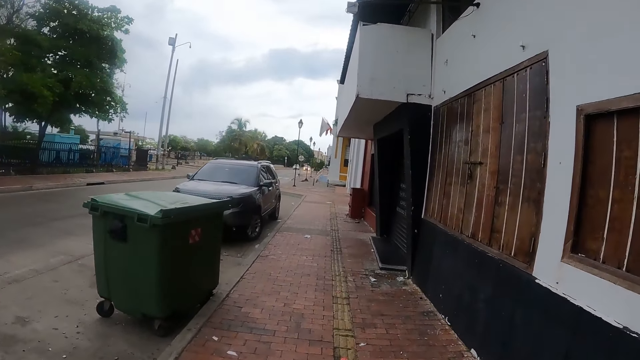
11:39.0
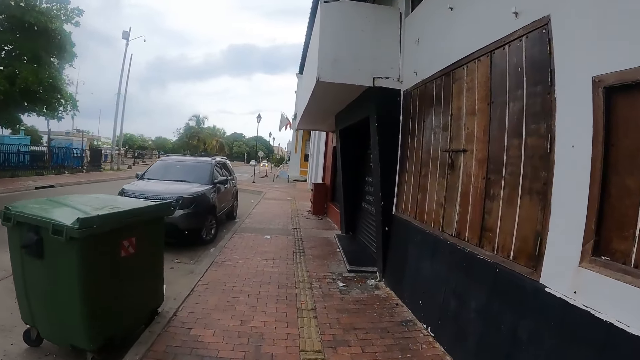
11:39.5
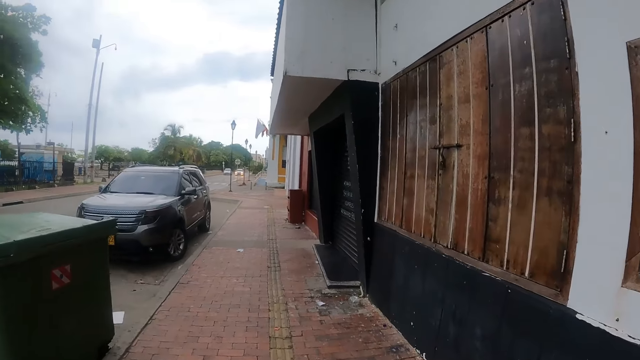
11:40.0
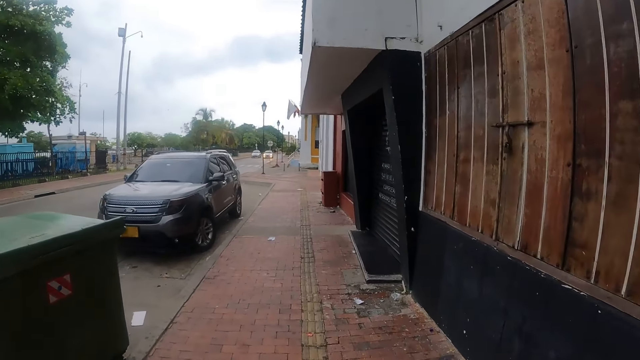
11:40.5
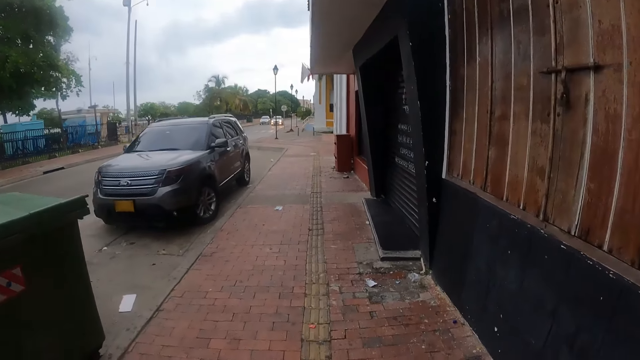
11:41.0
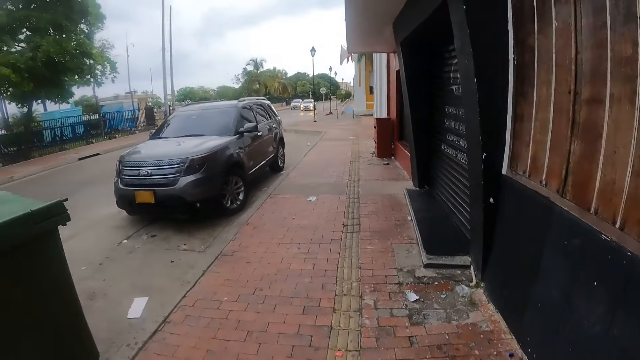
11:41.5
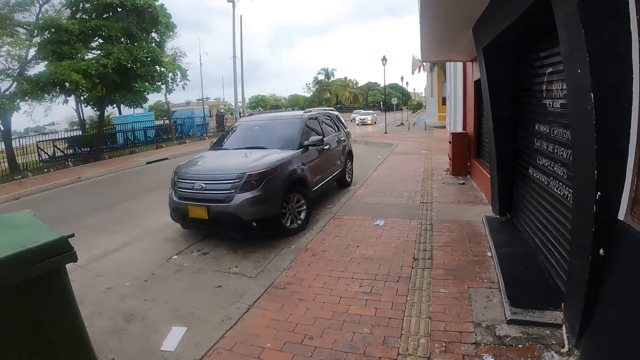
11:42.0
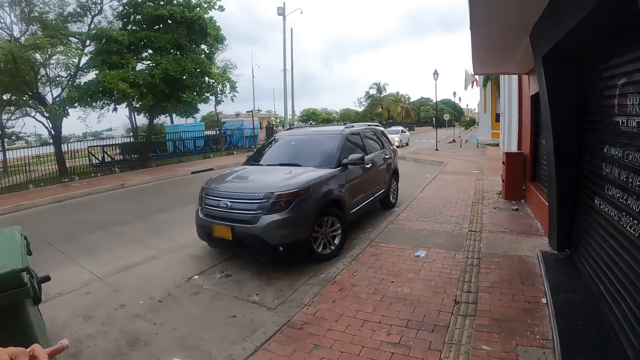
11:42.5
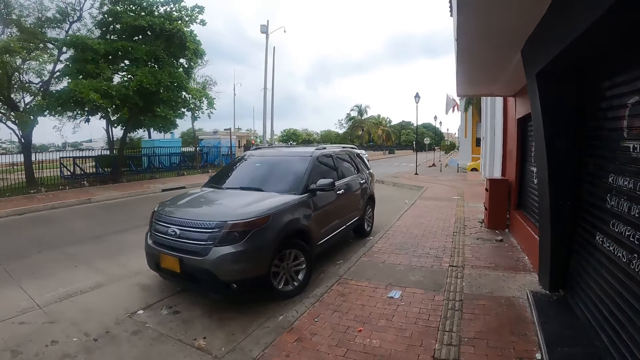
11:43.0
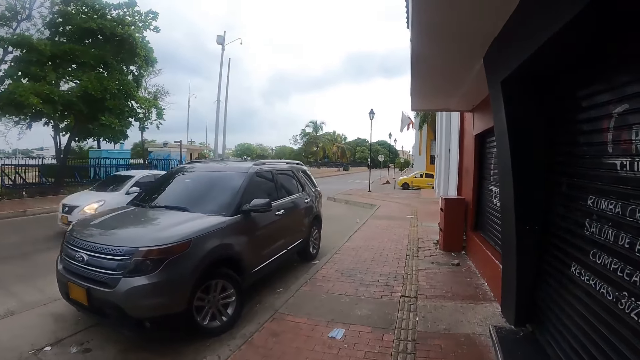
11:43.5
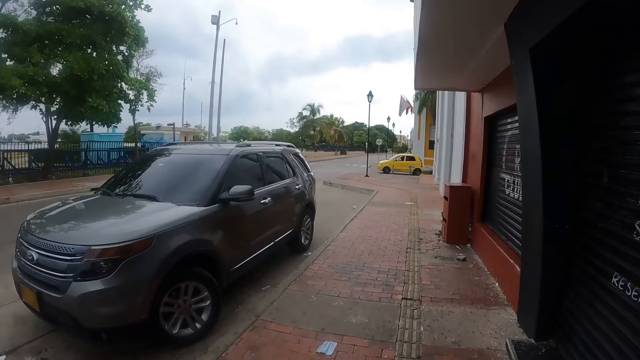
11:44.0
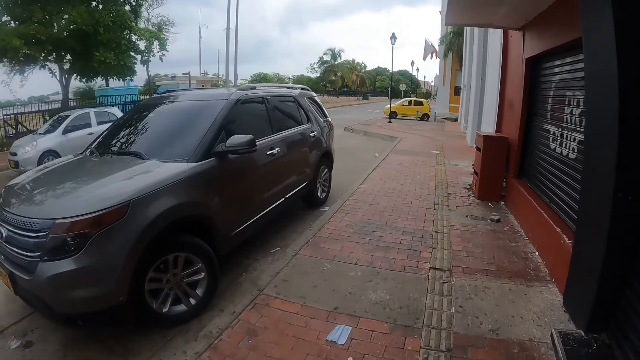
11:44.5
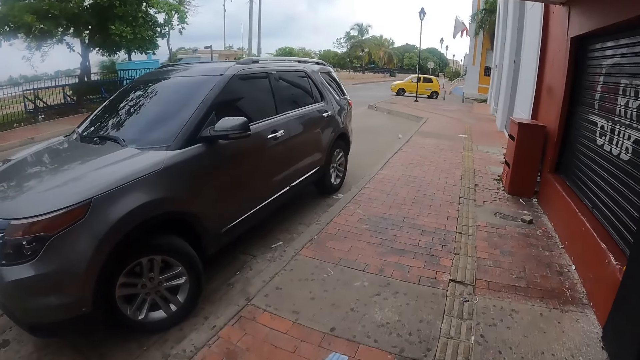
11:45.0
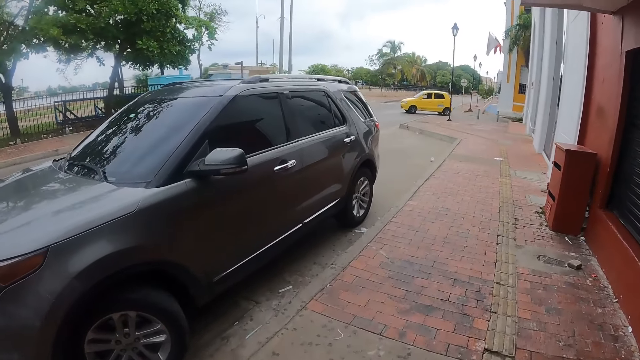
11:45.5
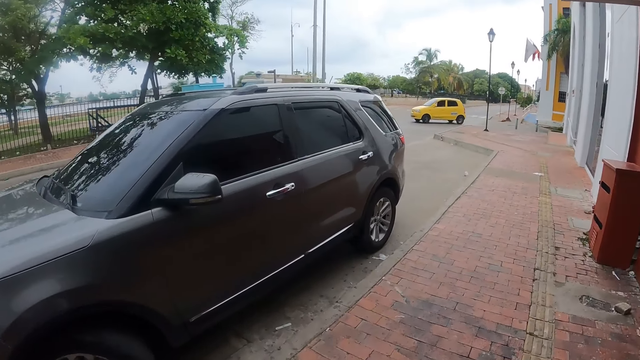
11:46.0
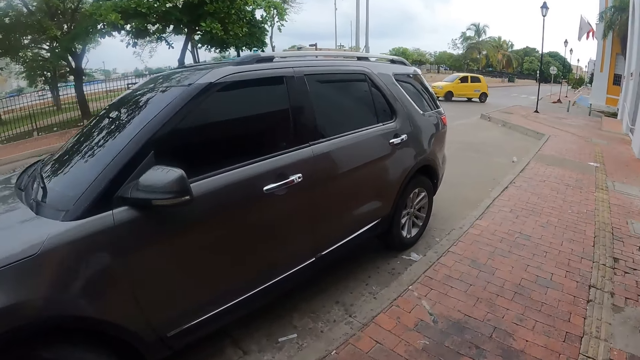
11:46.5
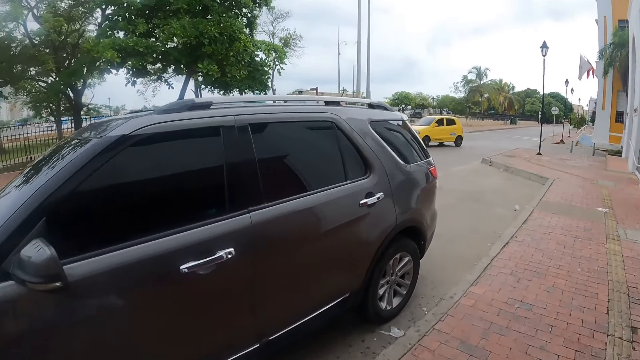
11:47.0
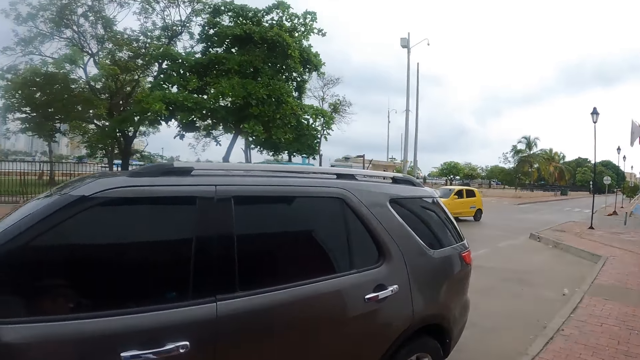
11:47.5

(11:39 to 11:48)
A woman lifts the hand.

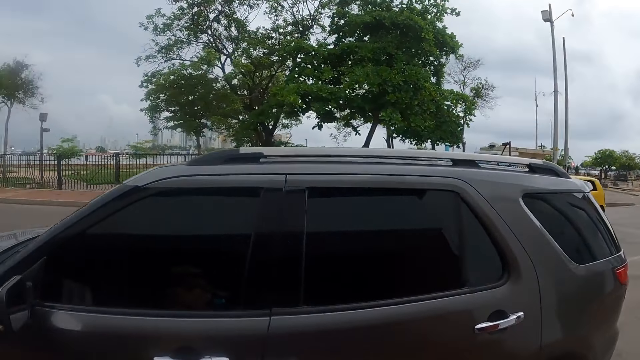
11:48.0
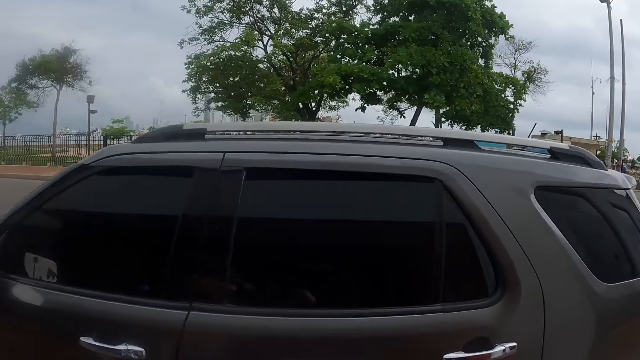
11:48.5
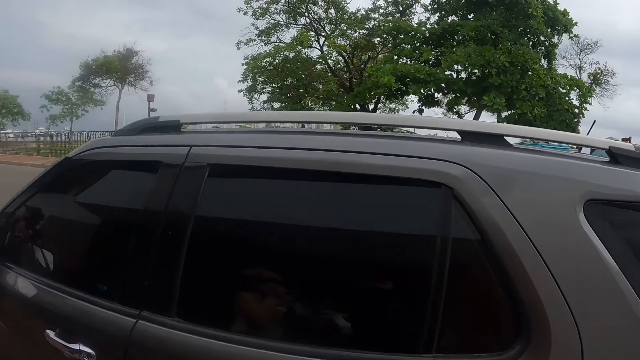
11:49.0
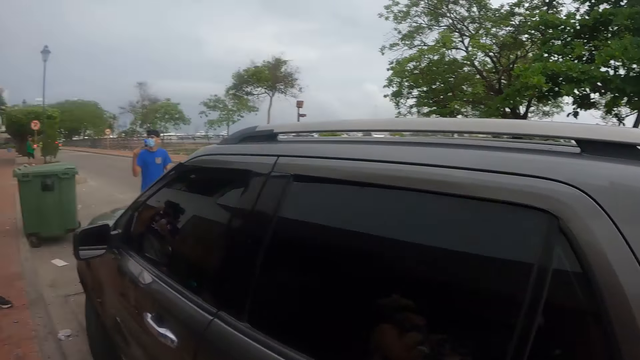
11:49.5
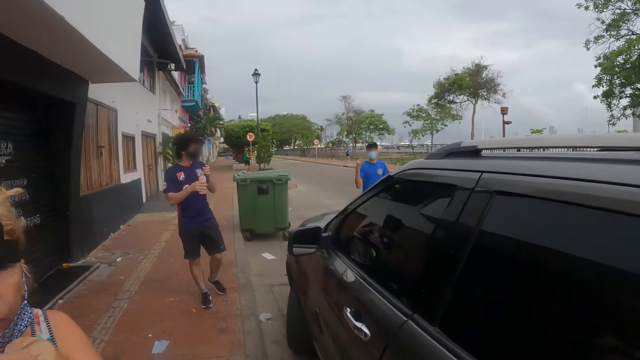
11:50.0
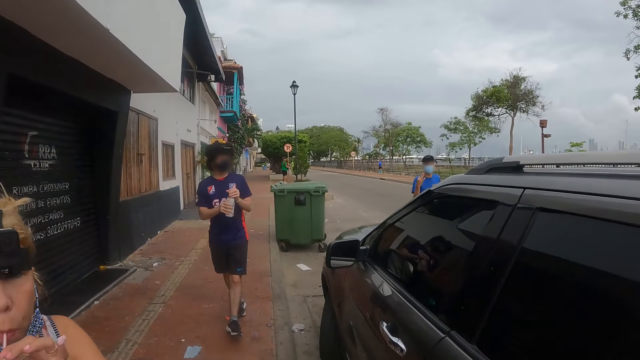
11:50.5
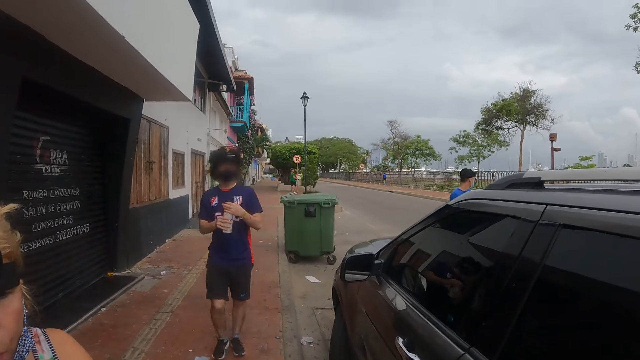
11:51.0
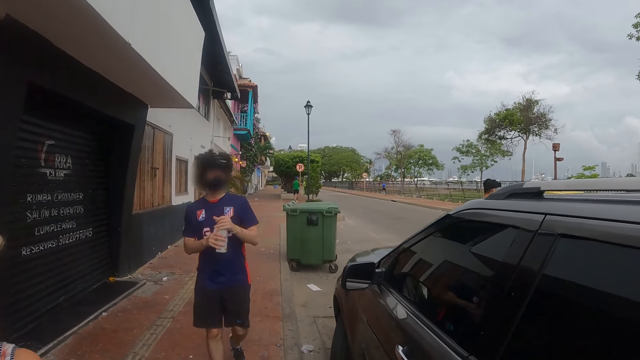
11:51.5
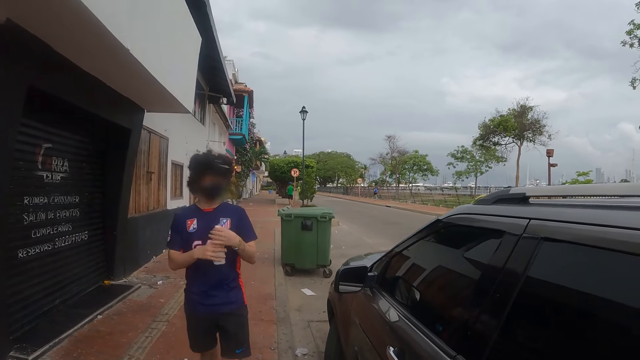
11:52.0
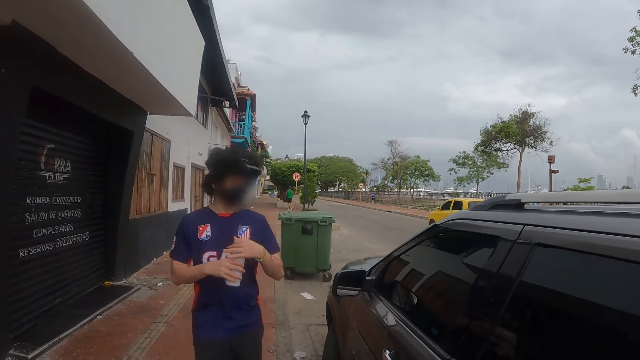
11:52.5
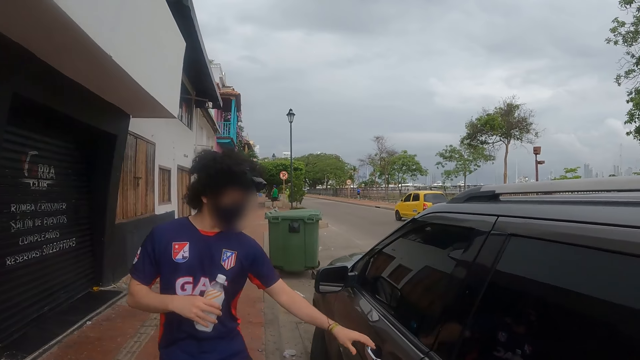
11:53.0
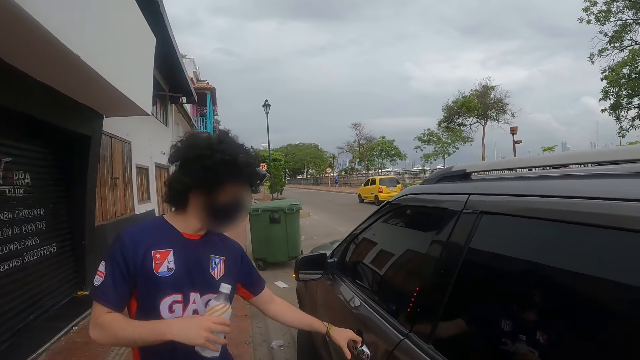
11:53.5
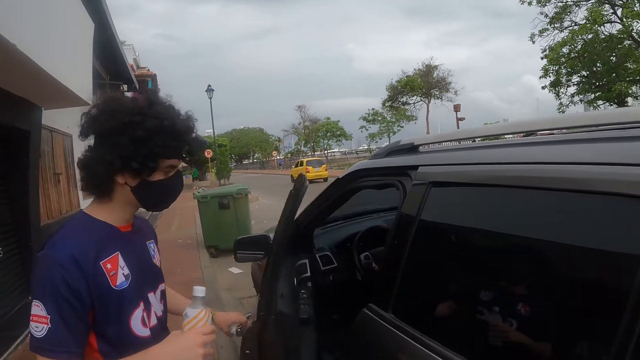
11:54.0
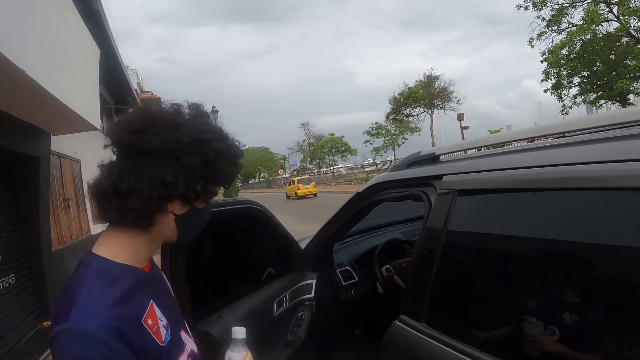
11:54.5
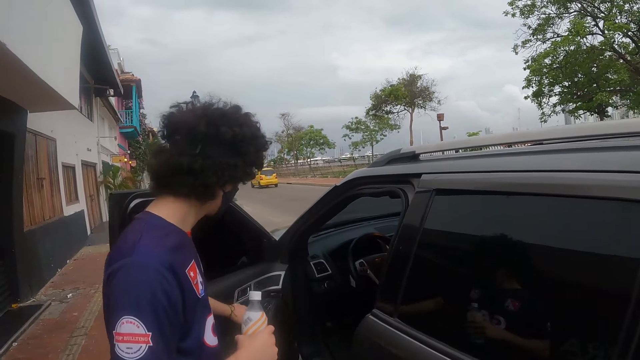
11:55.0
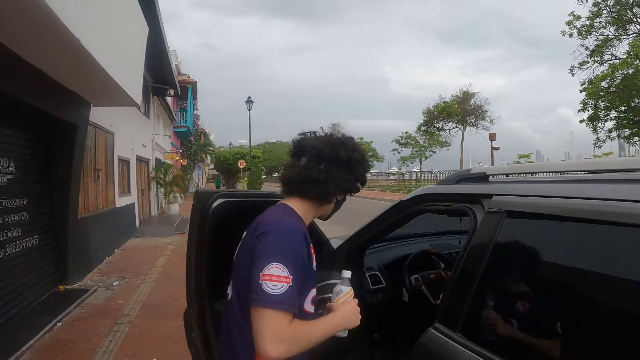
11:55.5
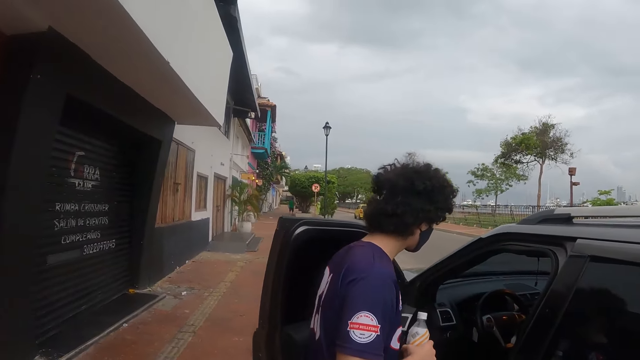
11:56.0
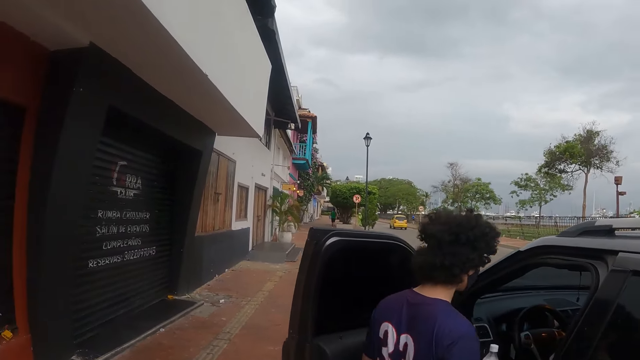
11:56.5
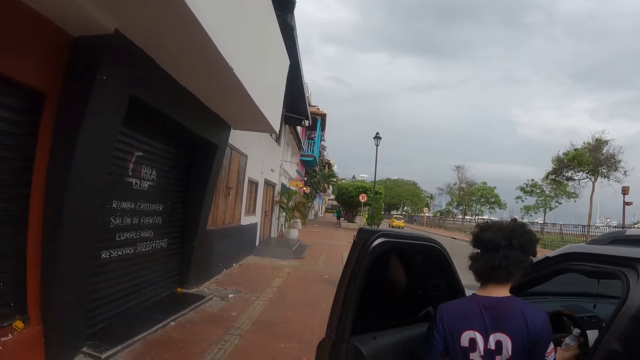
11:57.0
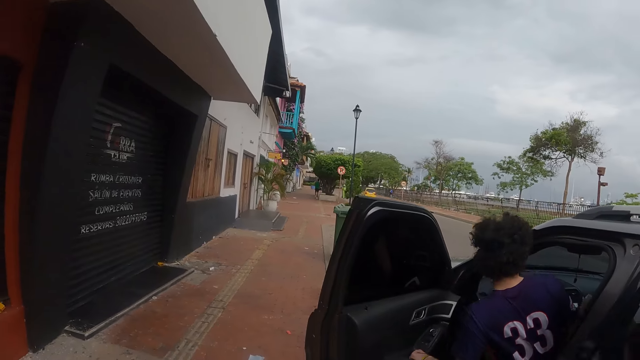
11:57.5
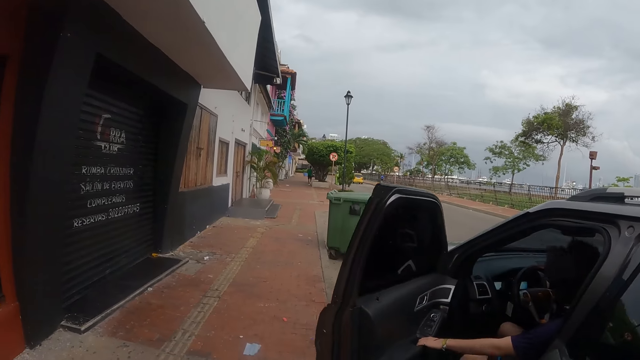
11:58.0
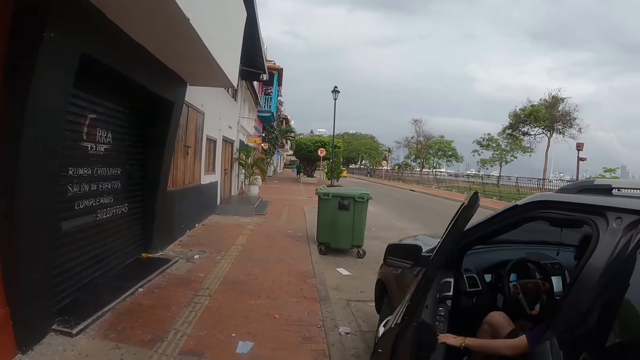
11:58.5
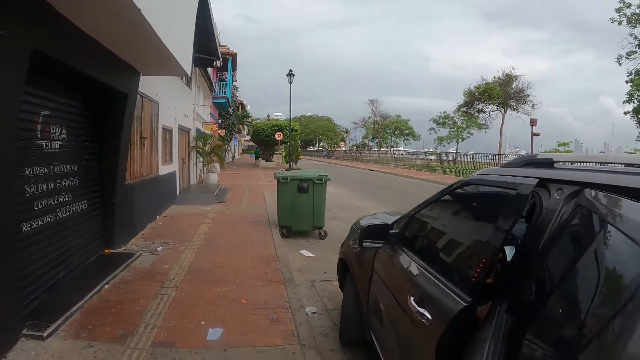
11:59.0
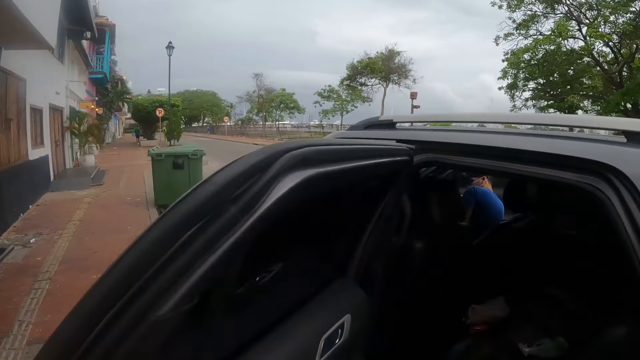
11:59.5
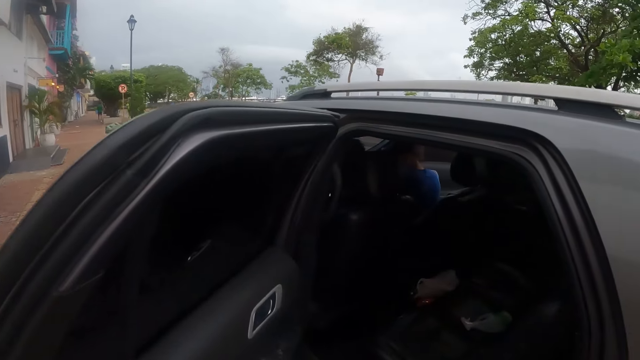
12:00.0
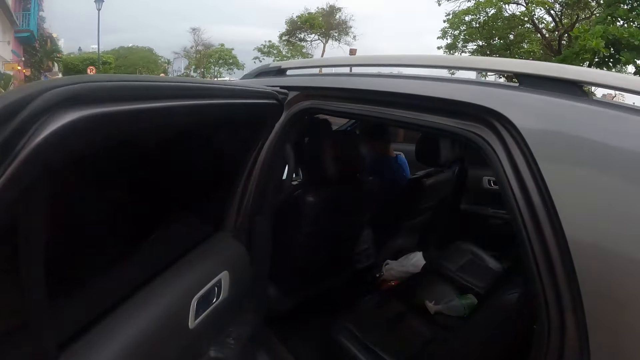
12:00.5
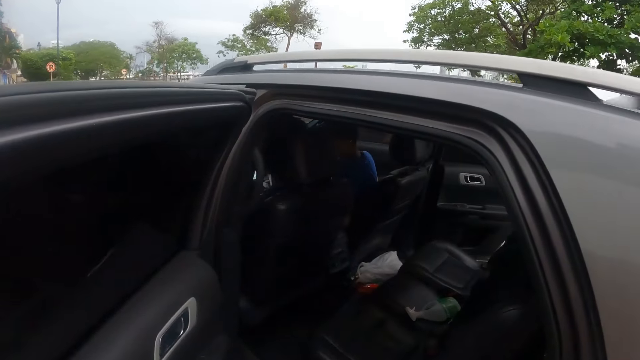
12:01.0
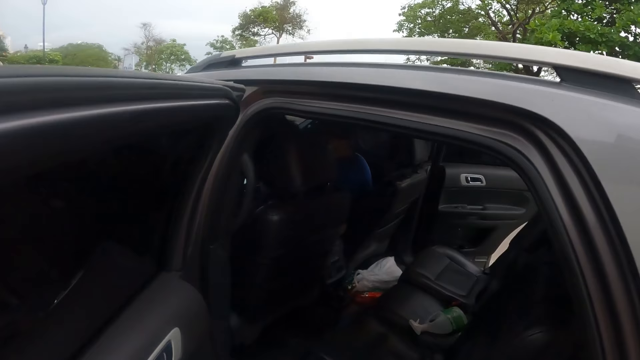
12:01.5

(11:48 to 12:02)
The camera wearer looks around. They stare at the car, and stare at a man and another man. The other man walks around on the road. The first man talks to the other man. The first man closes a water bottle. A woman drinks the packet drink. The first man opens the car door, enters the car, and closes the car door. The other man enters the car. The camera wearer enters the car.
